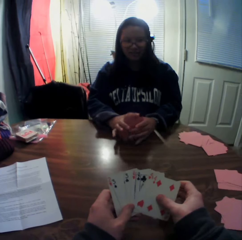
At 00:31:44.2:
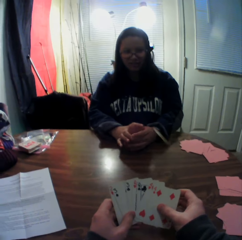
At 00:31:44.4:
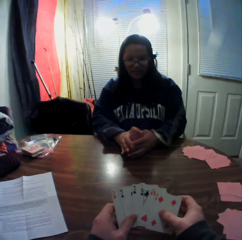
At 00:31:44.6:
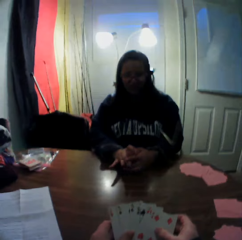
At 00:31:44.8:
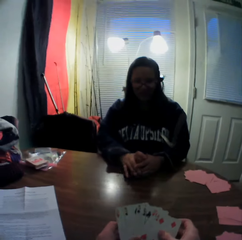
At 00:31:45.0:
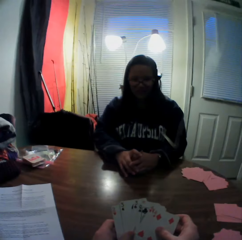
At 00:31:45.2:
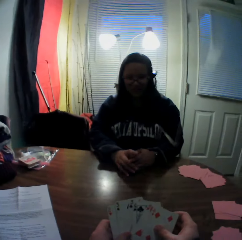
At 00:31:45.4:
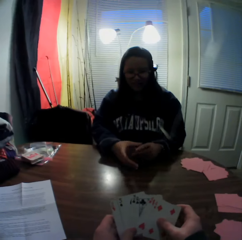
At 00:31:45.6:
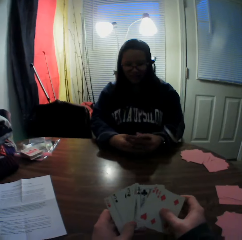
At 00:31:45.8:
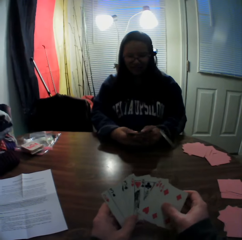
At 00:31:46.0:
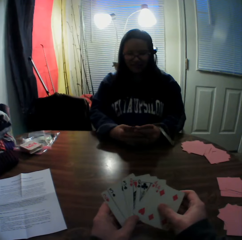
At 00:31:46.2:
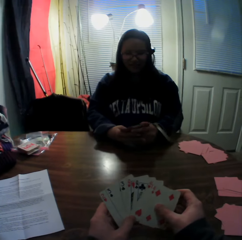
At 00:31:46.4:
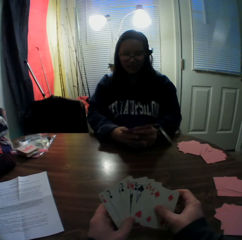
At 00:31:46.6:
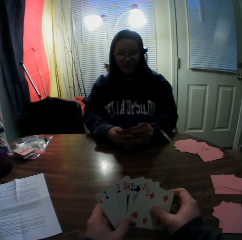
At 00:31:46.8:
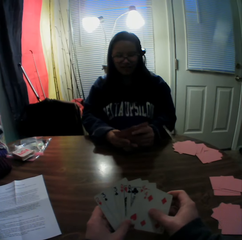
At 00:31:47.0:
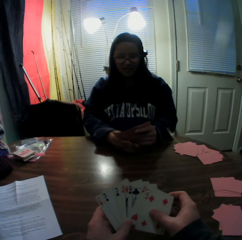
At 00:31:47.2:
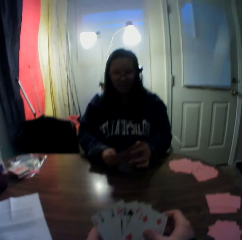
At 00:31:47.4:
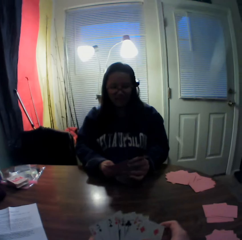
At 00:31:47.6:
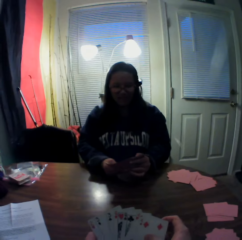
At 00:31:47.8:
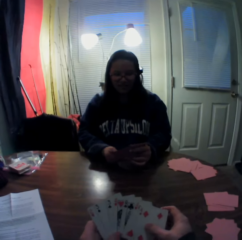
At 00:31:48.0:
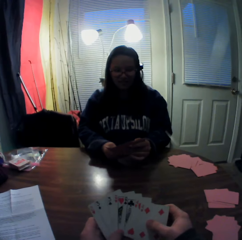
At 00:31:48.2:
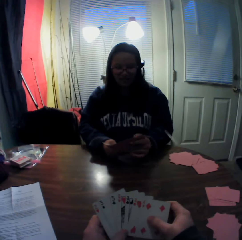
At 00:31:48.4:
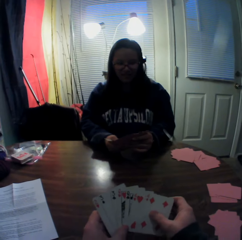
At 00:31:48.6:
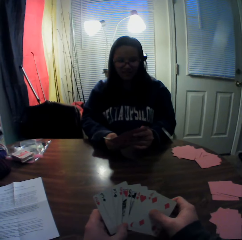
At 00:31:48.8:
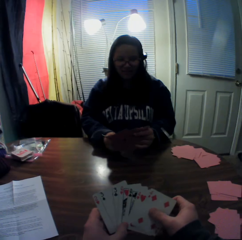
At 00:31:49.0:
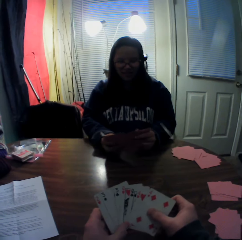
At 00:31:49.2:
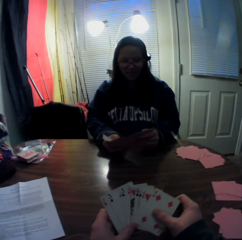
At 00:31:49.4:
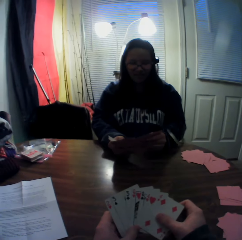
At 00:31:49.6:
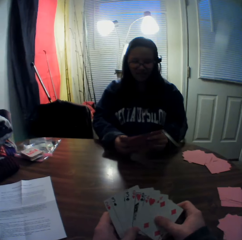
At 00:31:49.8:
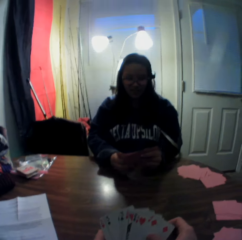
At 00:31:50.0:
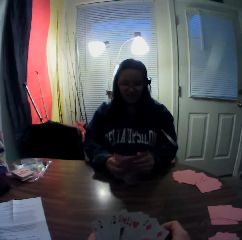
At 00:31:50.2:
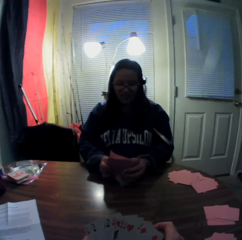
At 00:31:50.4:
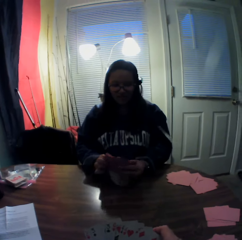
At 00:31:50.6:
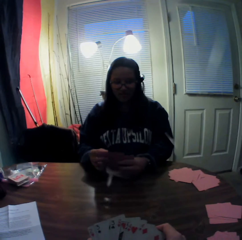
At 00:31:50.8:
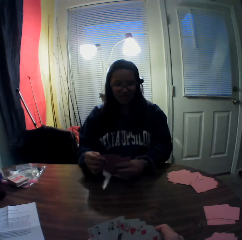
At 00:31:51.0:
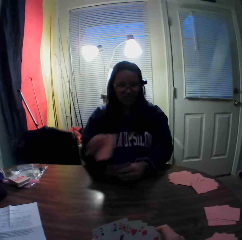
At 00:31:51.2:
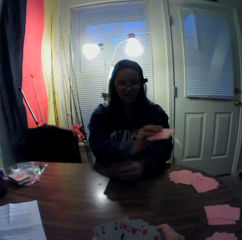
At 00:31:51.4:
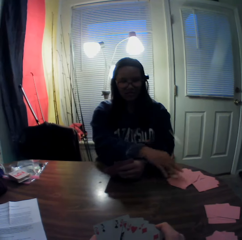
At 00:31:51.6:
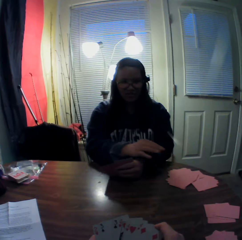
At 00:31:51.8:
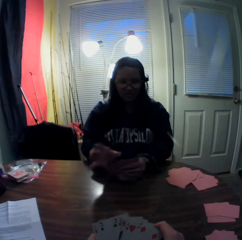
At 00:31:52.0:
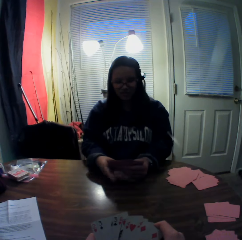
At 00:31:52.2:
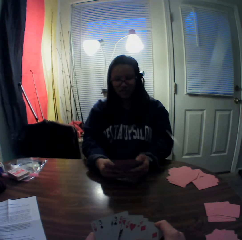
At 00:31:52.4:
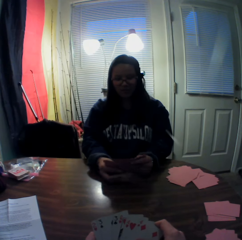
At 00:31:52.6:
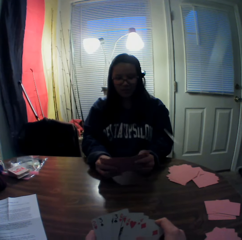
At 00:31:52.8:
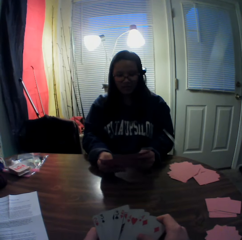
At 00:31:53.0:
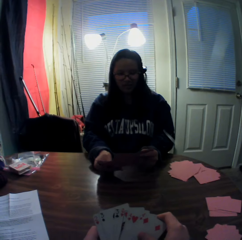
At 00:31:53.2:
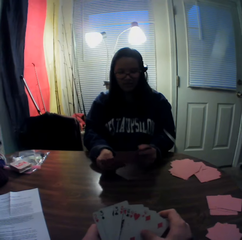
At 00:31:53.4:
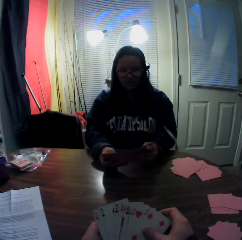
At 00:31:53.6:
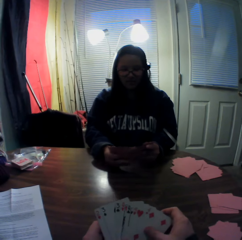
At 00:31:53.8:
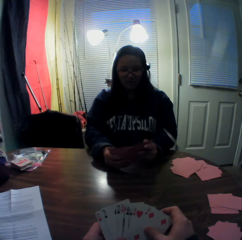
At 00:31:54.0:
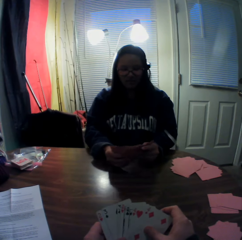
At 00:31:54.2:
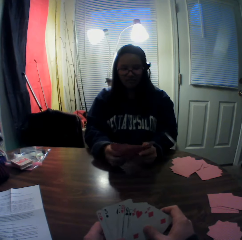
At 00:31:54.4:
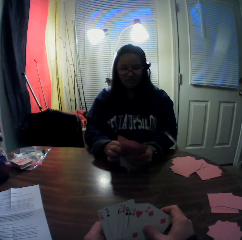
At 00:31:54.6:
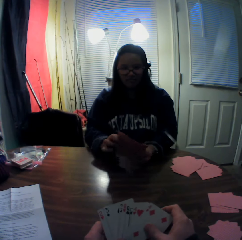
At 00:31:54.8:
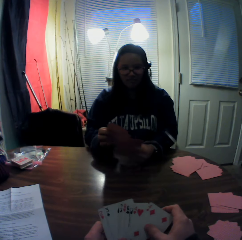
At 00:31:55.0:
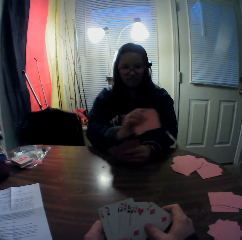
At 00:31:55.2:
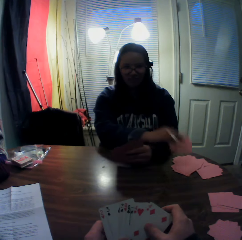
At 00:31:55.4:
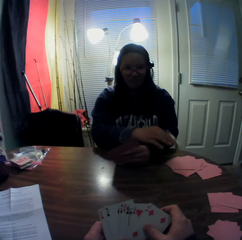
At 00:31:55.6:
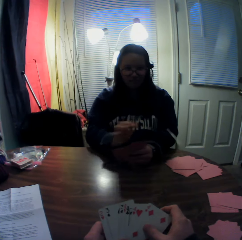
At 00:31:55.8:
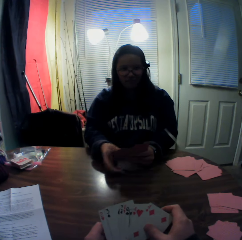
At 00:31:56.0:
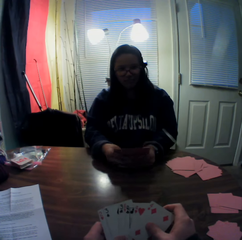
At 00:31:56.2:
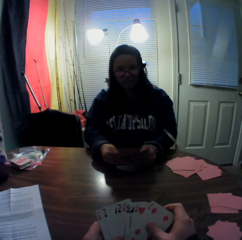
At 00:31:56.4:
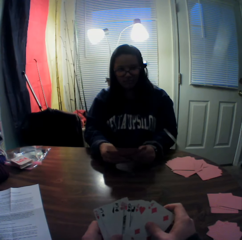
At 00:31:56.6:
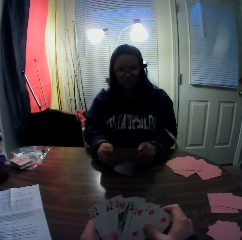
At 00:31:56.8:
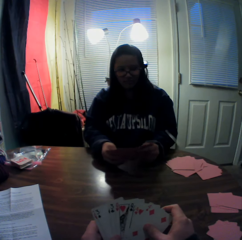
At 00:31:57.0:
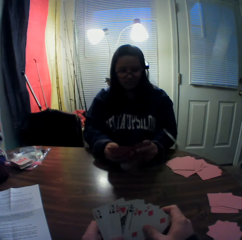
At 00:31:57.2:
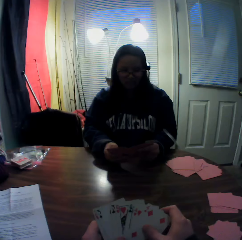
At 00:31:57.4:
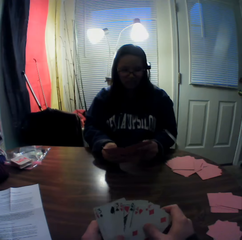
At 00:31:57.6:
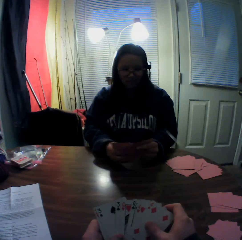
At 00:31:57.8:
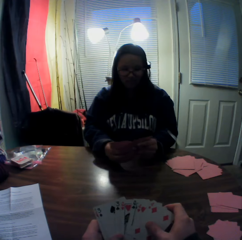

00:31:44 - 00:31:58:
The woman picks cards from the stack of cards in her hands with her right hand. The woman drops the cards onto the table. The woman flips through the stack of cards in her hands. The woman picks cards from the stack of cards in her hands with her right hand. The woman drops the cards onto the table.

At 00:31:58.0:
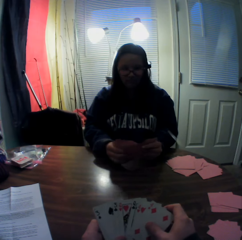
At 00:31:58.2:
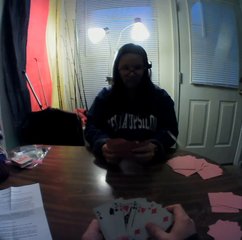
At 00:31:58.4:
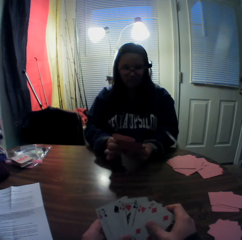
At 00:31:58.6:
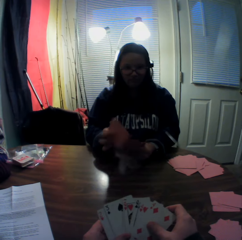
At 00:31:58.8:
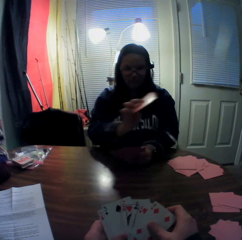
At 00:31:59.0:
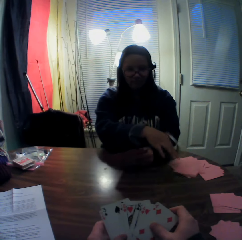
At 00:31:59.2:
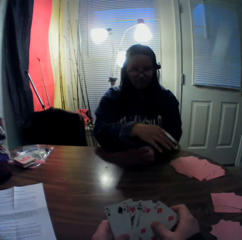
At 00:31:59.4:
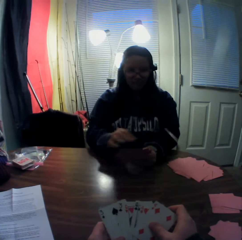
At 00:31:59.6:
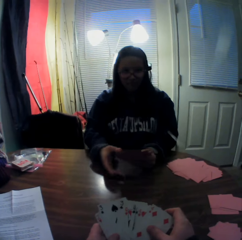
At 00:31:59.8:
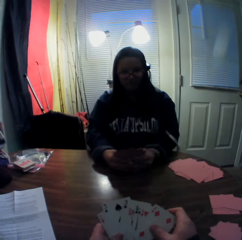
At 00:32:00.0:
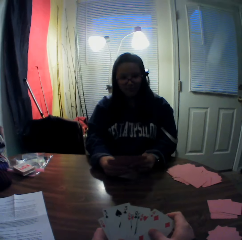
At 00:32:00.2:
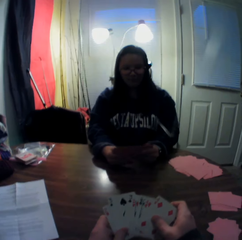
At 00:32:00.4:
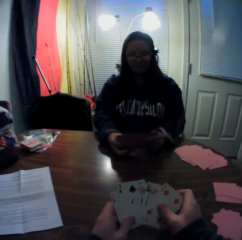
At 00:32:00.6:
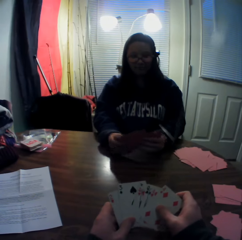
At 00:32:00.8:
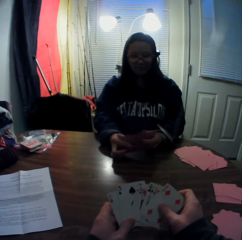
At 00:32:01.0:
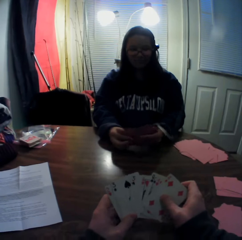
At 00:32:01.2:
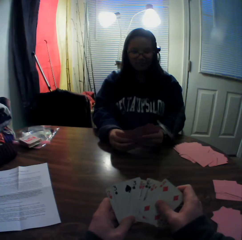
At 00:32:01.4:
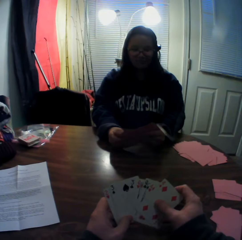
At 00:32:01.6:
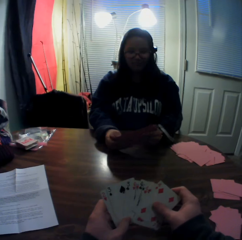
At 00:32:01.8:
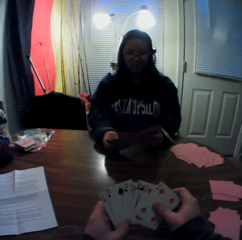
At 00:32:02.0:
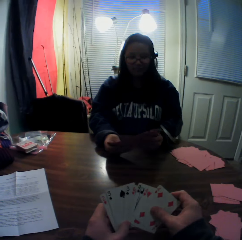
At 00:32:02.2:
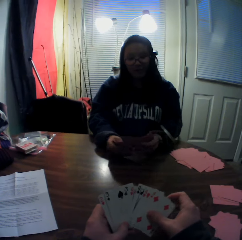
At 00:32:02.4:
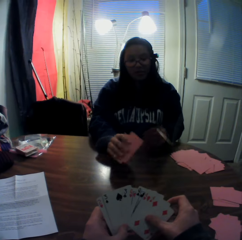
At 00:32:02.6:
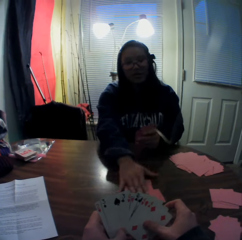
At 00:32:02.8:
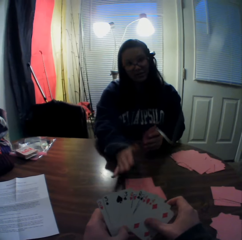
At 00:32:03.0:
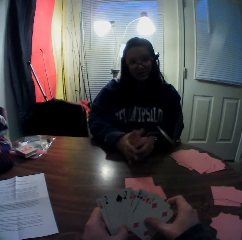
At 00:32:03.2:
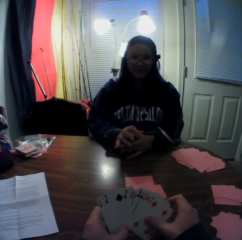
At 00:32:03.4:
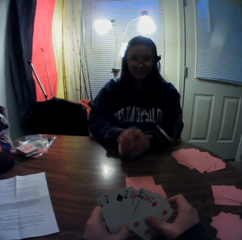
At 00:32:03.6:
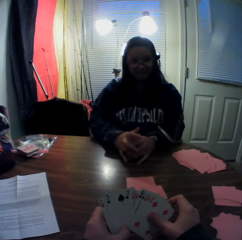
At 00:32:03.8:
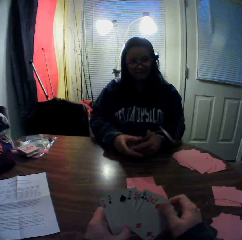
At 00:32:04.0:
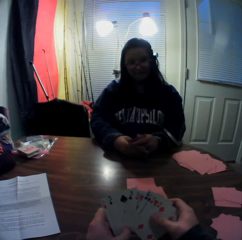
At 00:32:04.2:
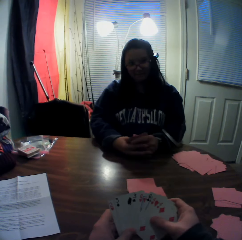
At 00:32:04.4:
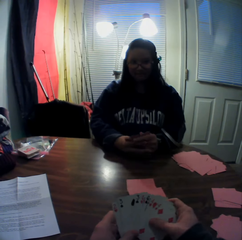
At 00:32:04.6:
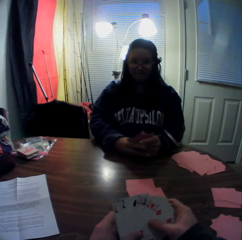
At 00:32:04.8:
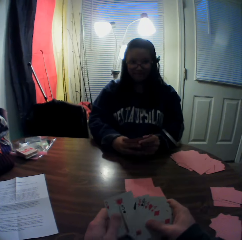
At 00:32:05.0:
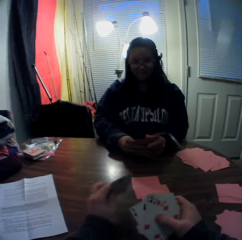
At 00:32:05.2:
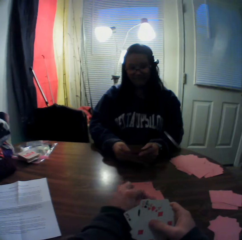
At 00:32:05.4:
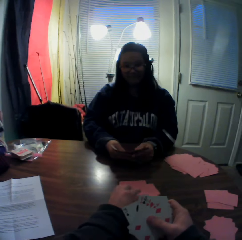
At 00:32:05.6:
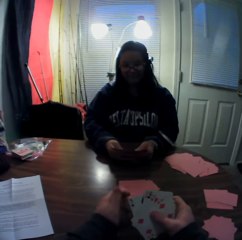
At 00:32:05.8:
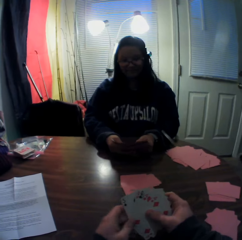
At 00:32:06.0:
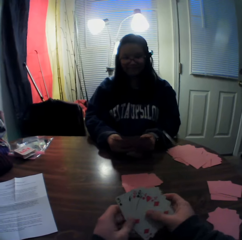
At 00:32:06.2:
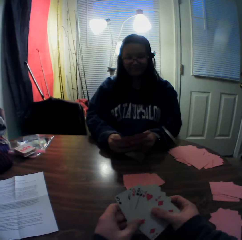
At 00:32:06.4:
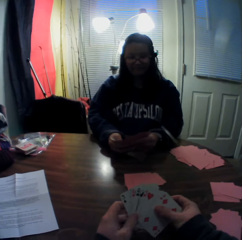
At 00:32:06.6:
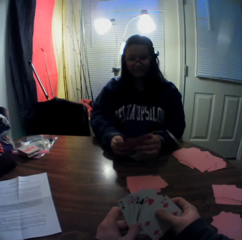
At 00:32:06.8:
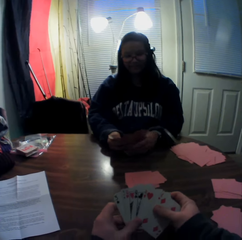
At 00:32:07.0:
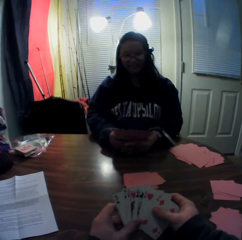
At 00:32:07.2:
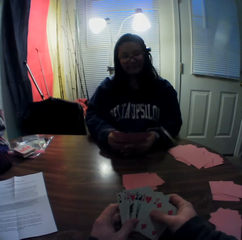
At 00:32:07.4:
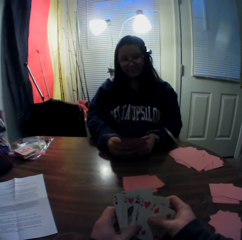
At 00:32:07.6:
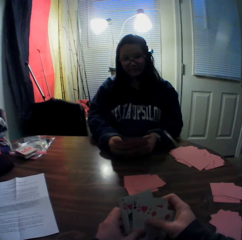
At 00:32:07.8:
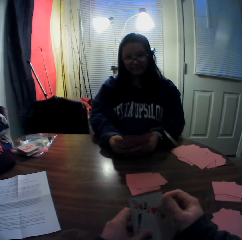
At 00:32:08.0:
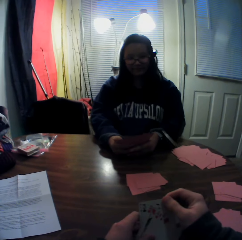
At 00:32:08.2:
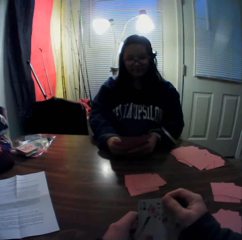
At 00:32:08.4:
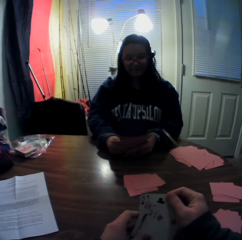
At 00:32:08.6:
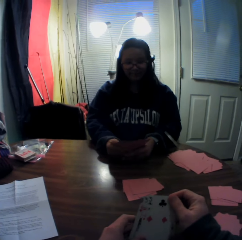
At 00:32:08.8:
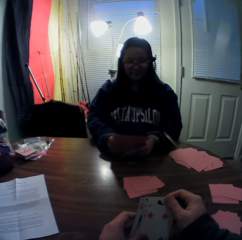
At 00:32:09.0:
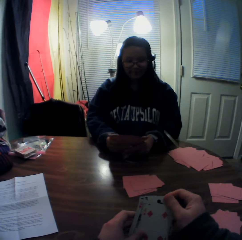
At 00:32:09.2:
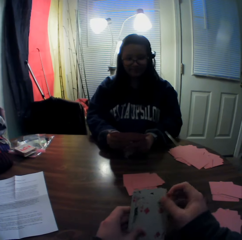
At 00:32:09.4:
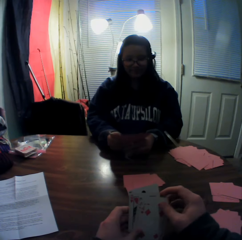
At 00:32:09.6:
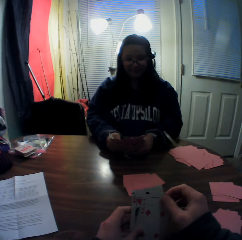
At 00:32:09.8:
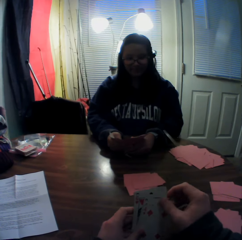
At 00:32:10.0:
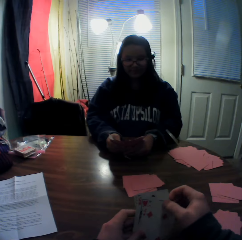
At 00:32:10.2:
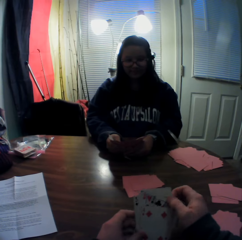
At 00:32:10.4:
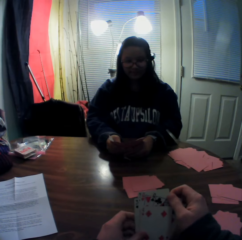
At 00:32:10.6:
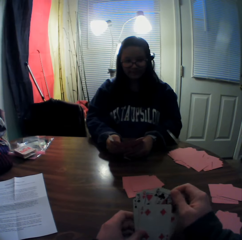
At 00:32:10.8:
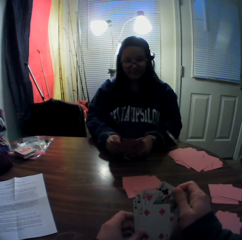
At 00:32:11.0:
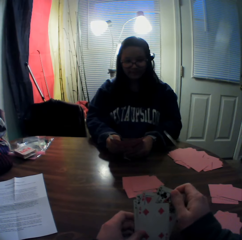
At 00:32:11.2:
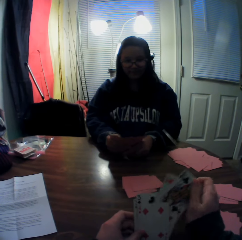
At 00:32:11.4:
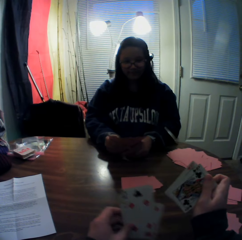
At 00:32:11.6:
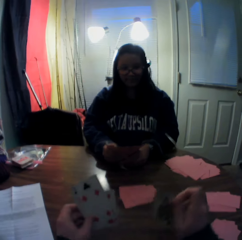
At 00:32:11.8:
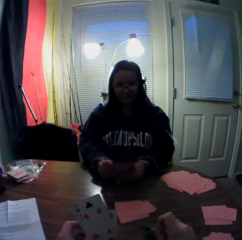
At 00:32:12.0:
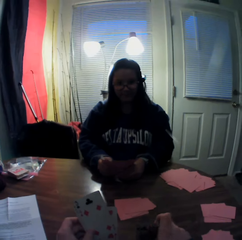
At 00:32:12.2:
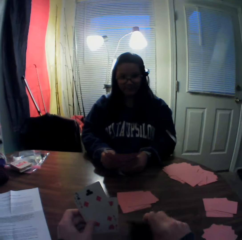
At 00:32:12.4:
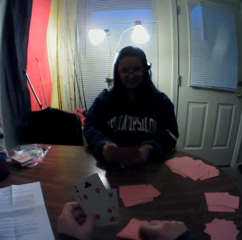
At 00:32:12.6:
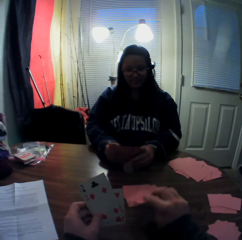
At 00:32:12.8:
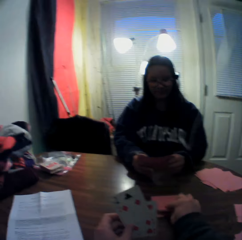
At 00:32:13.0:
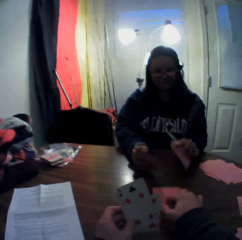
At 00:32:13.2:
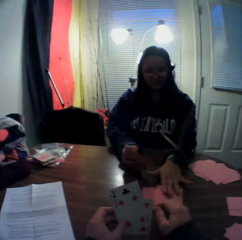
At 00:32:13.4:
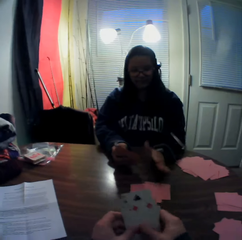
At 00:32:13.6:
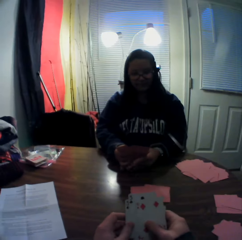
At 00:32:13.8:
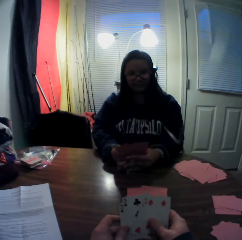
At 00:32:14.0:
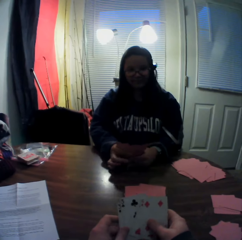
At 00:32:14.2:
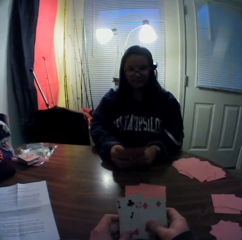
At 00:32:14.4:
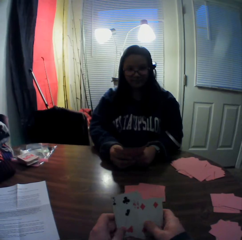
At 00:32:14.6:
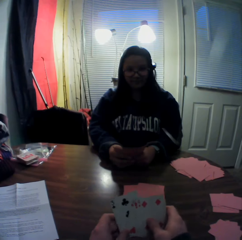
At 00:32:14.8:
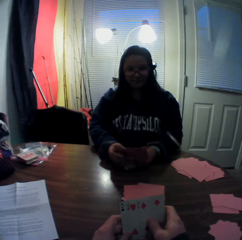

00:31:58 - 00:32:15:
A woman picks cards from the stack of cards in her hands with her right hand. The woman drops the cards onto the table. The woman picks cards from the stack of cards in her hands with her right hand. The woman drops the cards onto the table. The woman hits the playing cards against the table. The woman flips through the stack of cards in her hands. The camera wearer picks a card from the stack of cards in his hands with his right hand. He drops the card onto the table. He picks a card from the stack of cards in his hands with his right hand. He drops the card onto the table. The woman picks a card from the stack of cards in her hands with her right hand and drops the cards onto the table.
